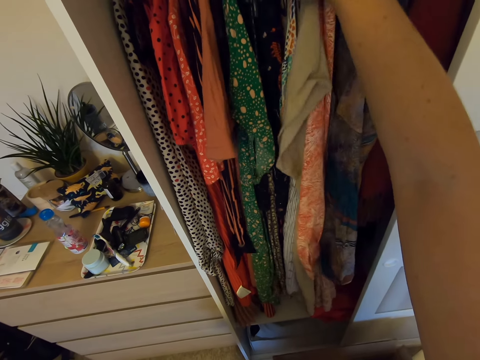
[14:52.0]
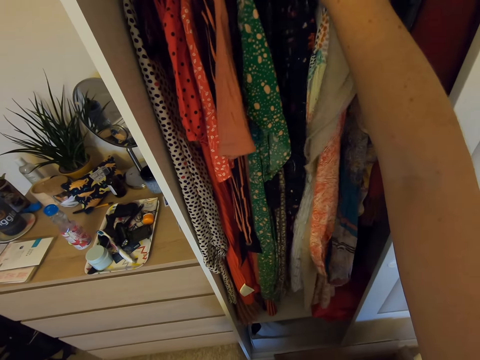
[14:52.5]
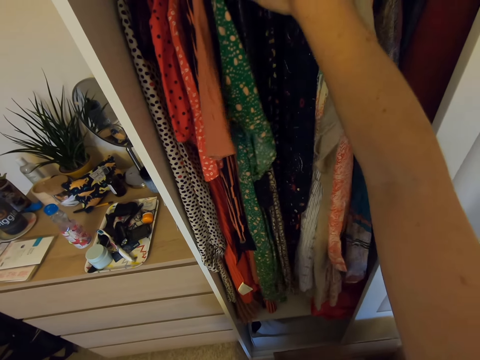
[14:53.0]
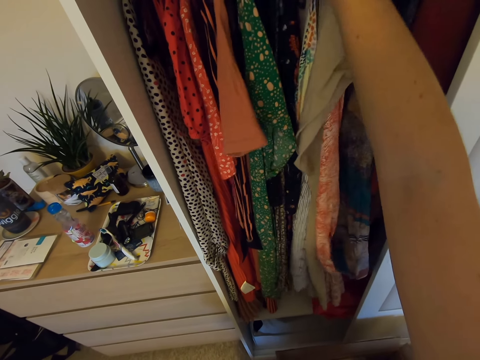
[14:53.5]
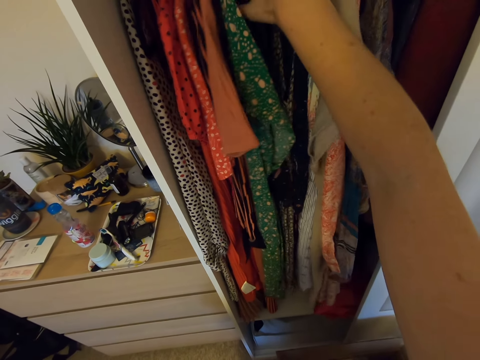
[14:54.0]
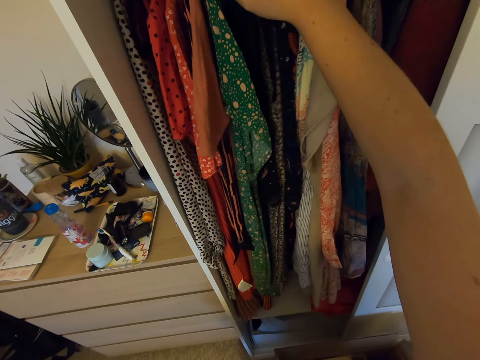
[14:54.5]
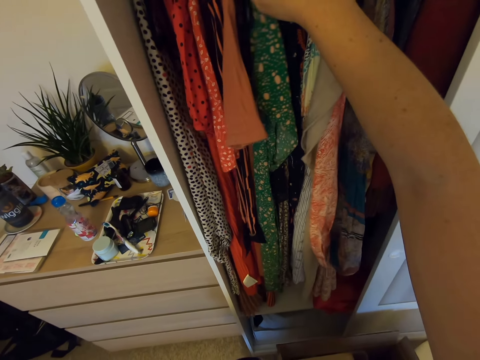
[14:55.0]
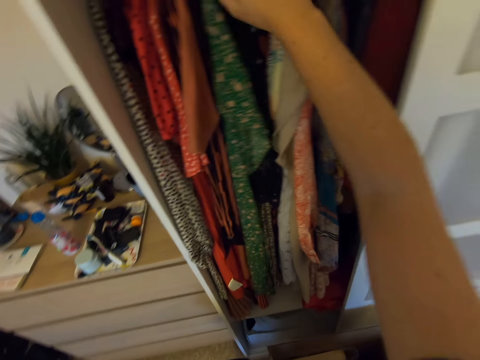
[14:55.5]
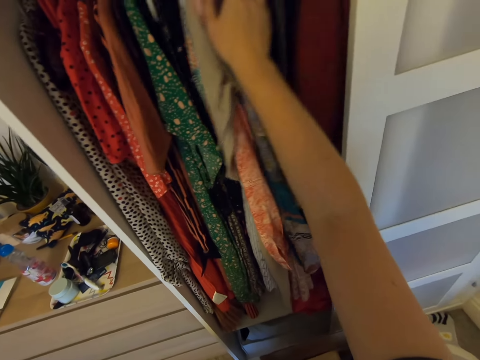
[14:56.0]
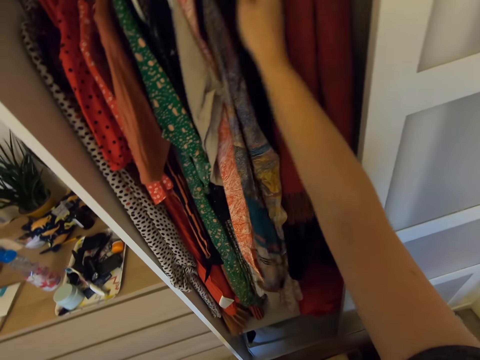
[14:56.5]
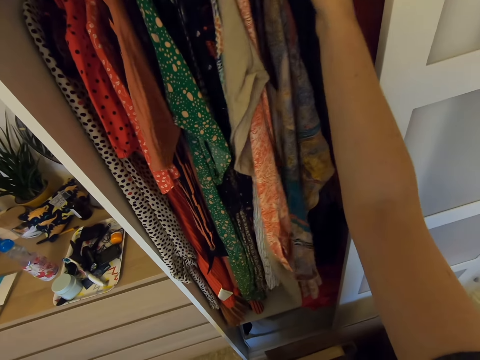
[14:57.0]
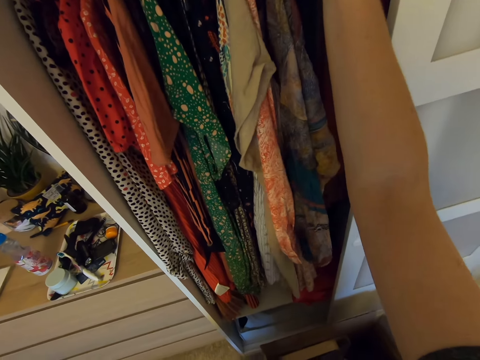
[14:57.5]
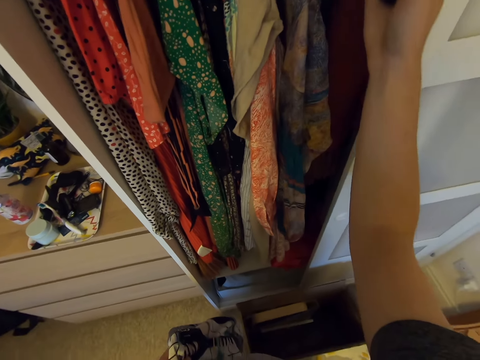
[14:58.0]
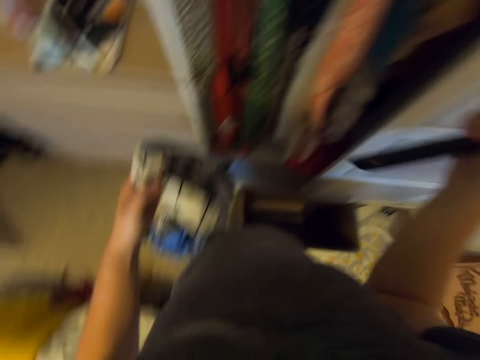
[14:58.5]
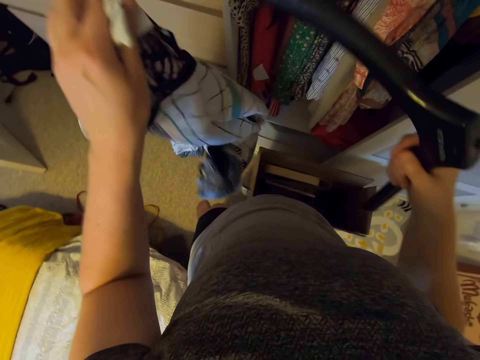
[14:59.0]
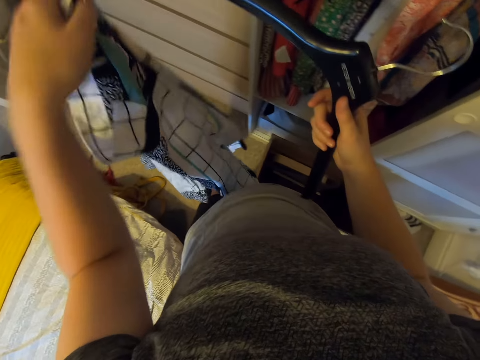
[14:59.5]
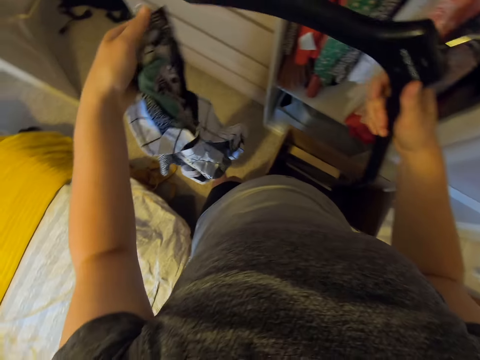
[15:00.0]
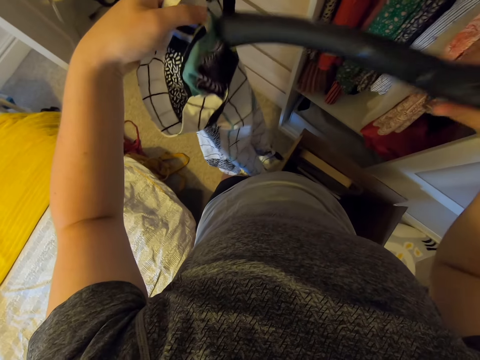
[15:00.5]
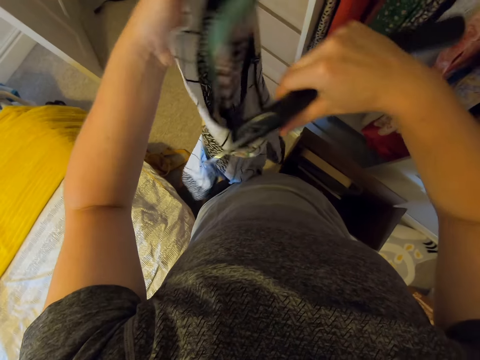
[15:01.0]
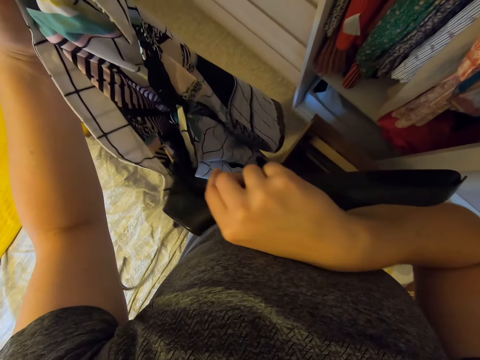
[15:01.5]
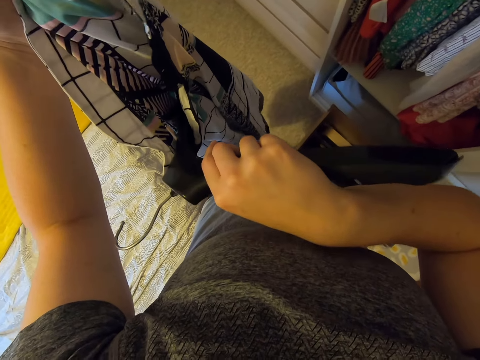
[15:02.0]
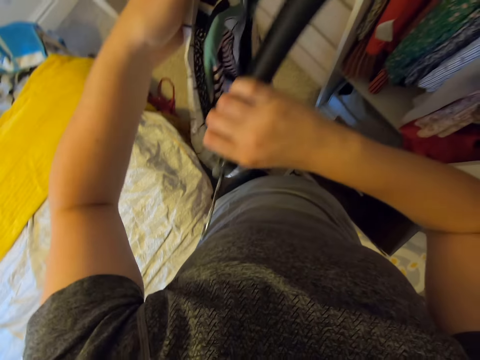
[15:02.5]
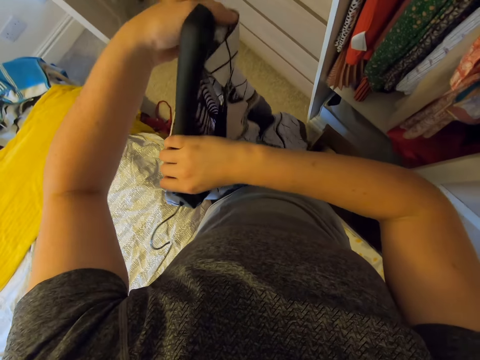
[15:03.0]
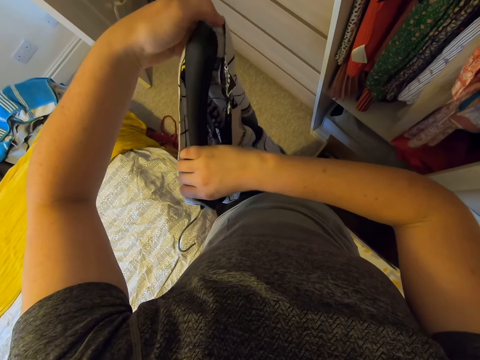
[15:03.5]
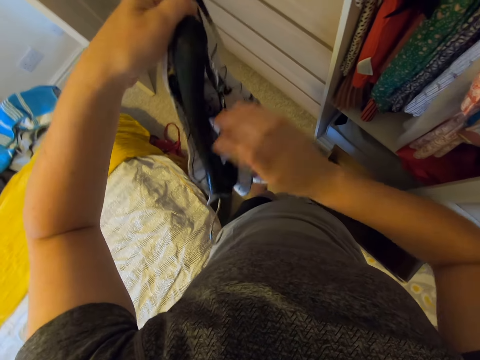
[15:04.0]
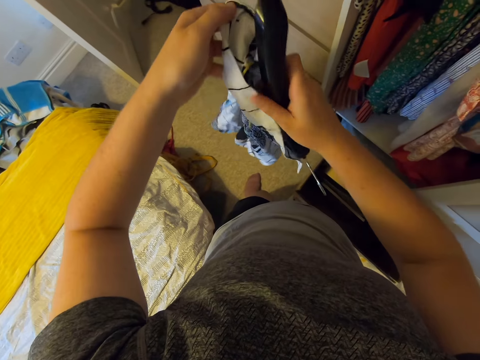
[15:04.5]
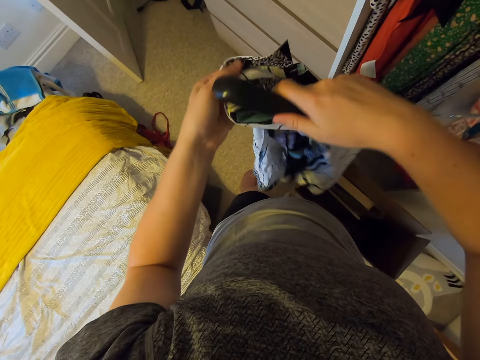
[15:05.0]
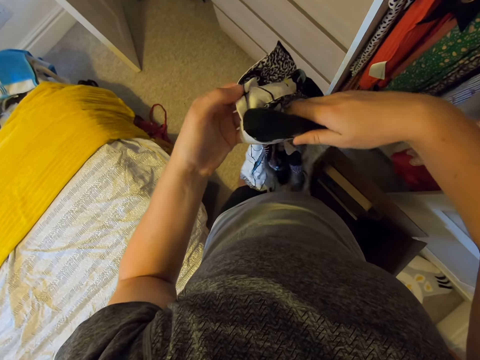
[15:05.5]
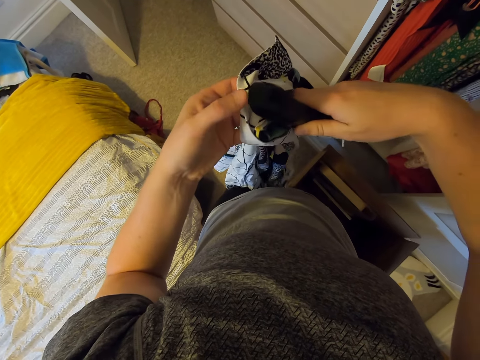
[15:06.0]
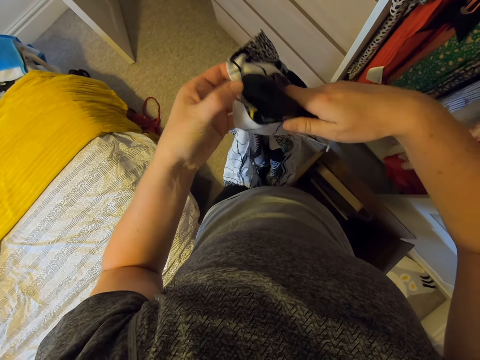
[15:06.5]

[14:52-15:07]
The camera wearer picks up a hanger in the wardrobe. They stretch the cloth and put the hanger in the cloth.

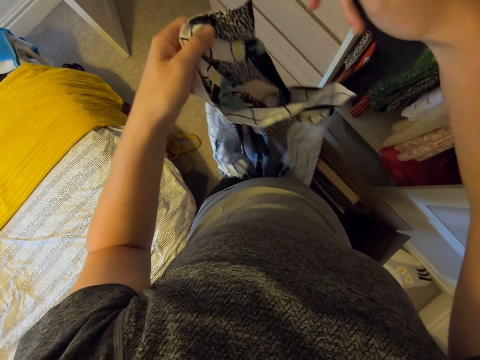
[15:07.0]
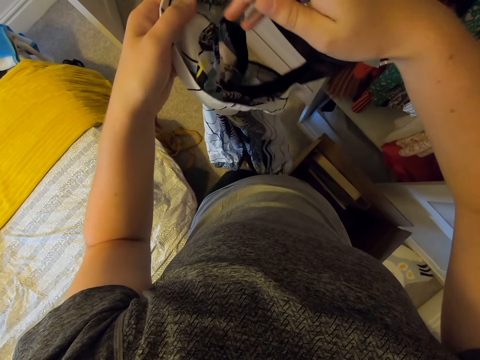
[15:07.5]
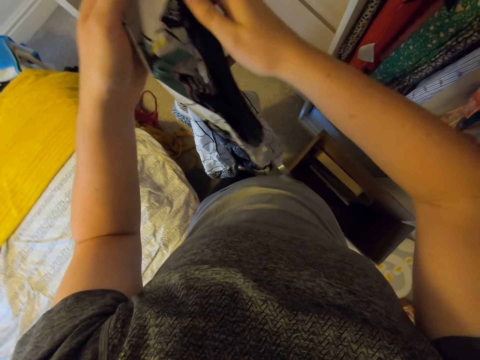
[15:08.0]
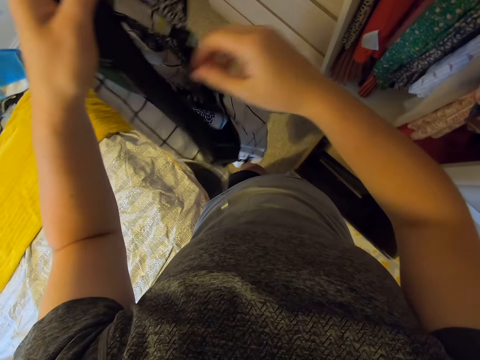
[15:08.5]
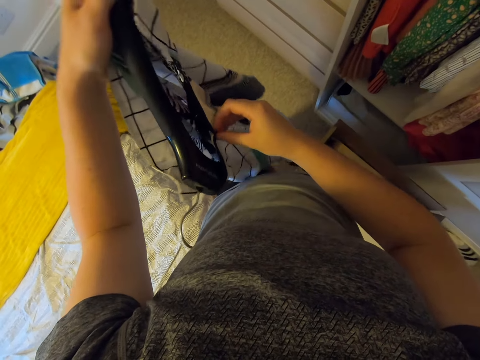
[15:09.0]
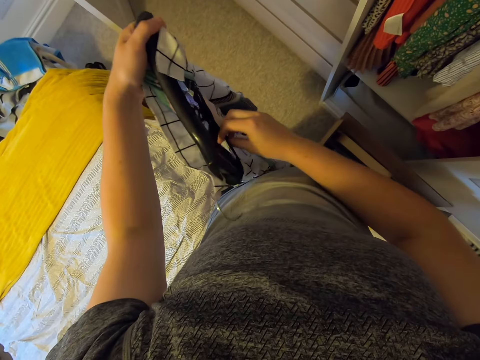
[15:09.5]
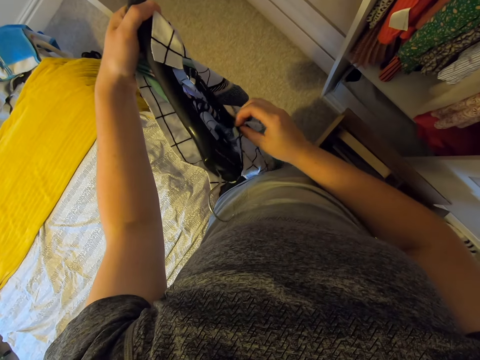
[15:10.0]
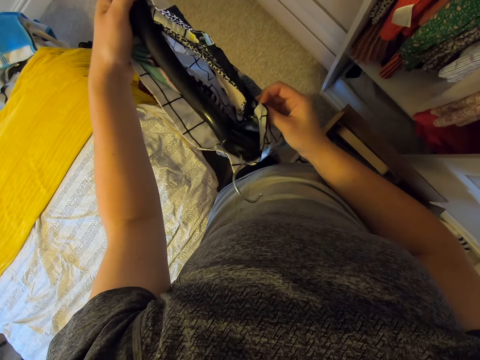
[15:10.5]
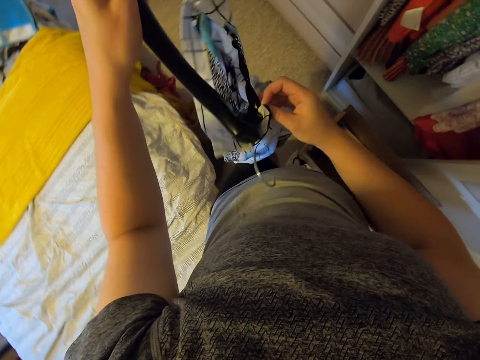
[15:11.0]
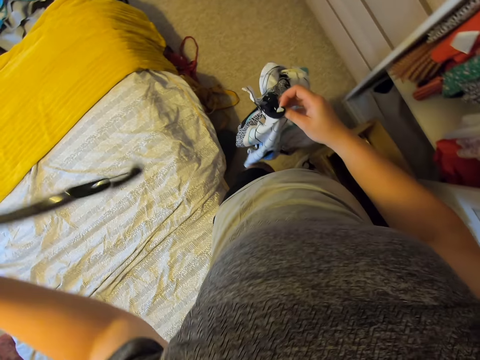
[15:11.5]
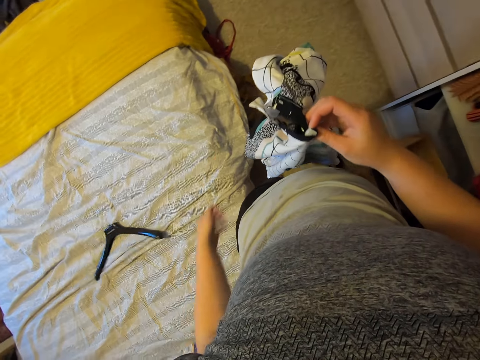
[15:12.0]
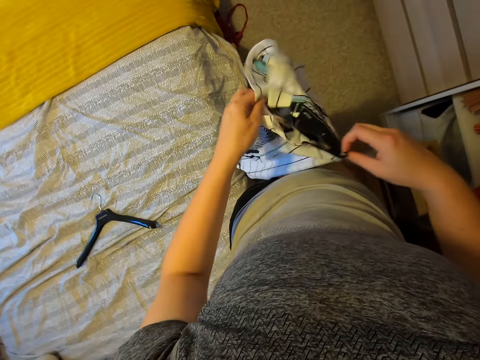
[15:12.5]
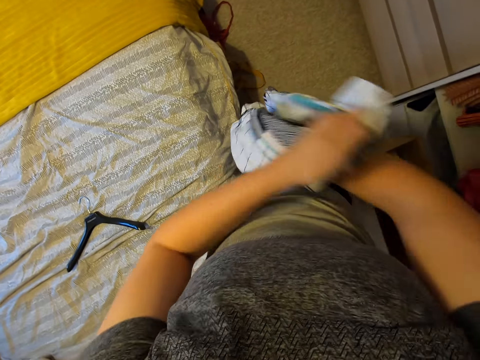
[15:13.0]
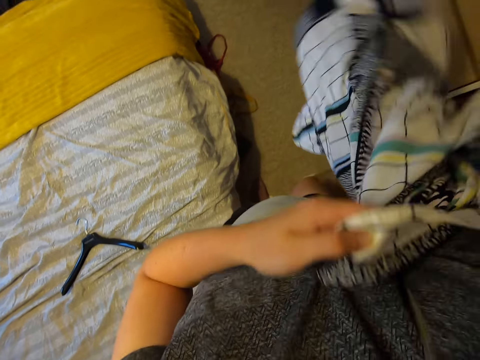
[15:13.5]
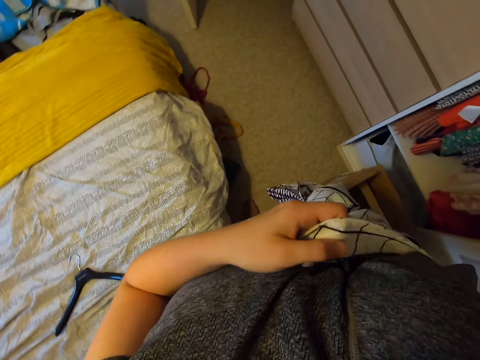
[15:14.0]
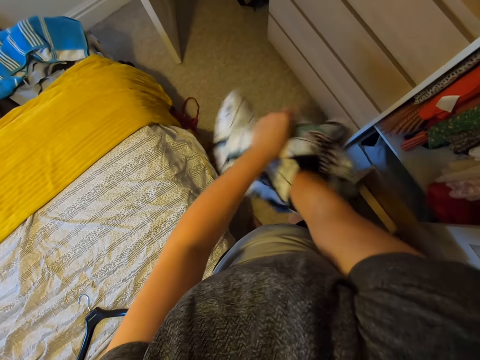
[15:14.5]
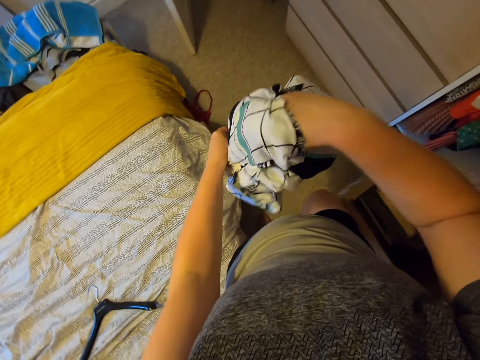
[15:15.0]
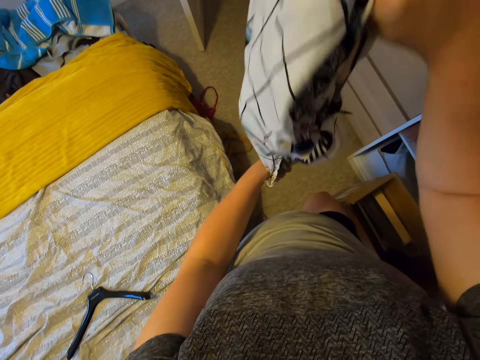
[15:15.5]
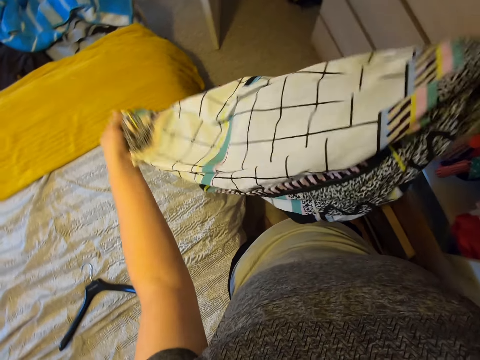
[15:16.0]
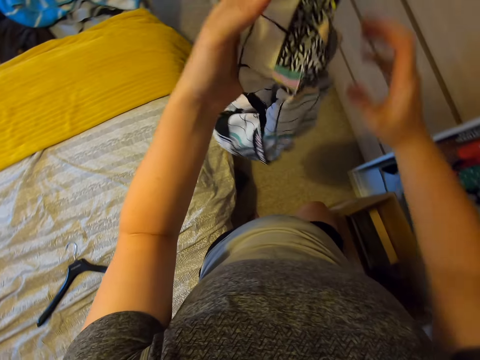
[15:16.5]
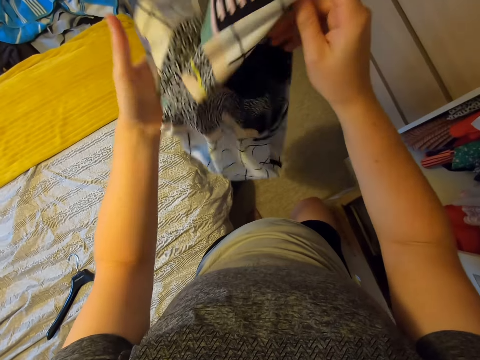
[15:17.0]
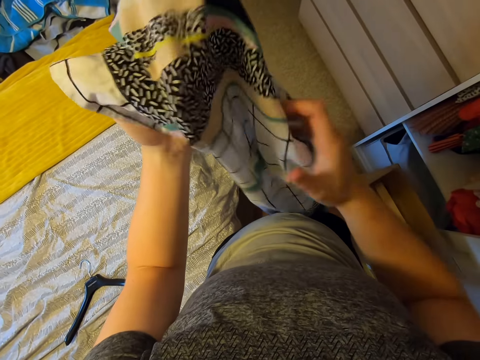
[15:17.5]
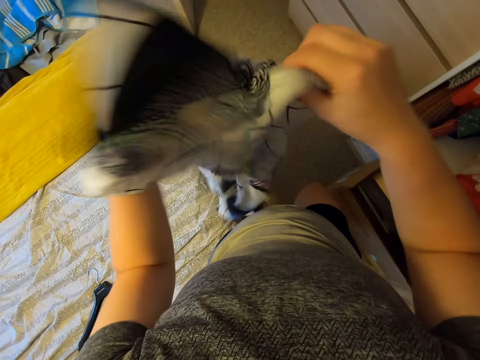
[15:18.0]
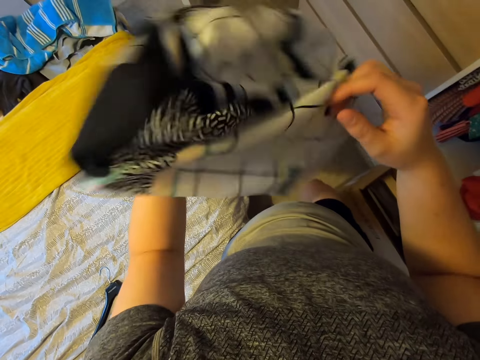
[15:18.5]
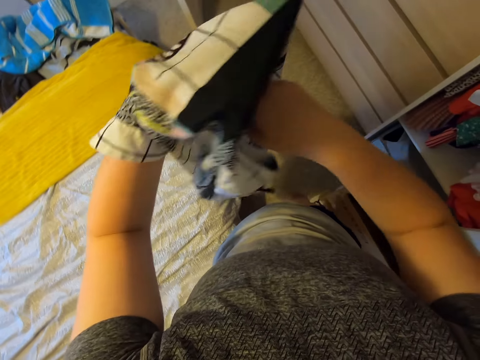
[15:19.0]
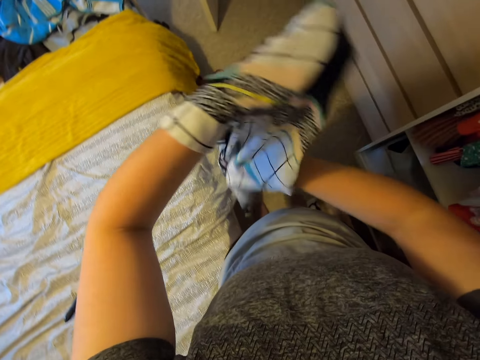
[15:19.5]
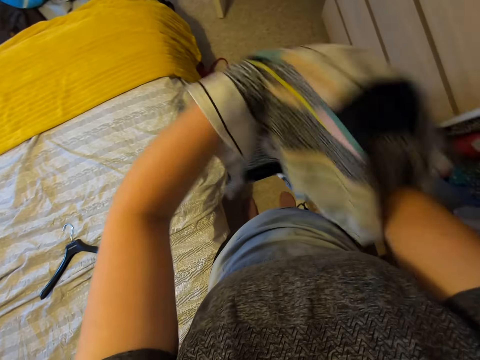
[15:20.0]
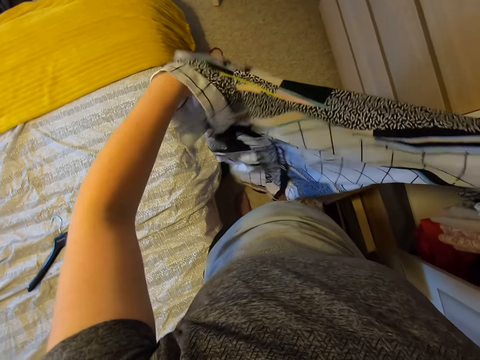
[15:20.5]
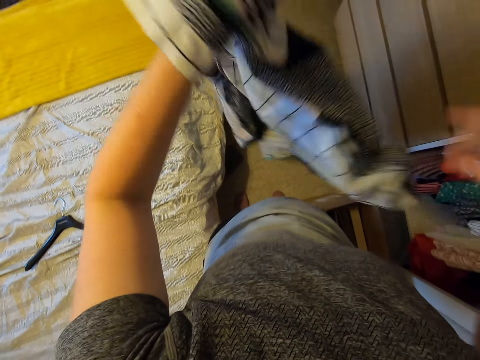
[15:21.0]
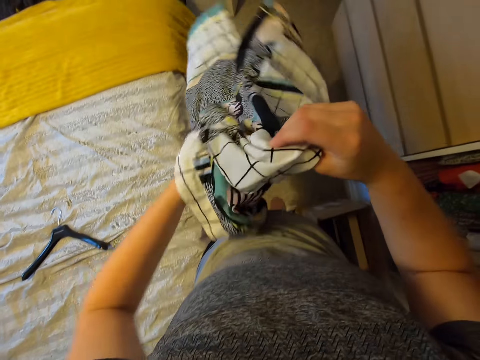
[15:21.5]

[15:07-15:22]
The camera wearer unbuttons the cloth. They remove the hanger from the cloth and put the hanger on the bed. They turn the cloth and turn the cloth inside out. They shake the cloth and turn the cloth inside out.
